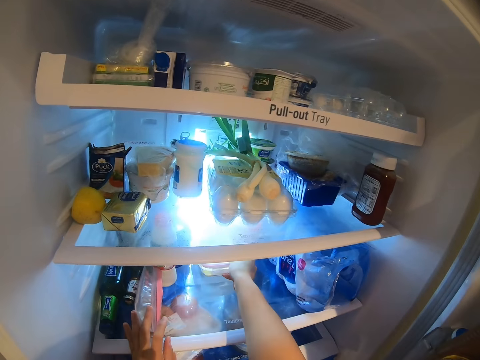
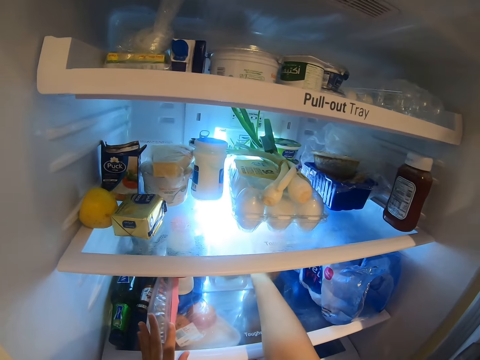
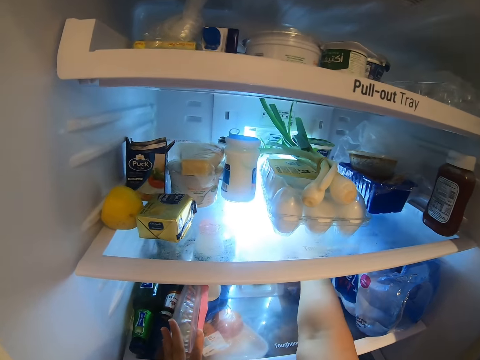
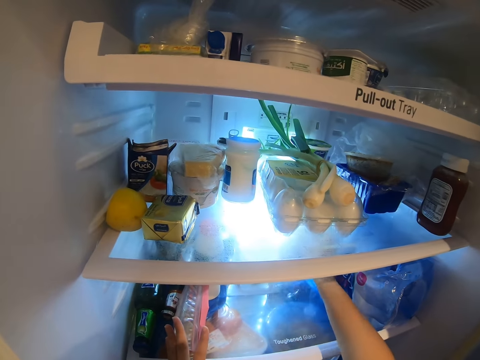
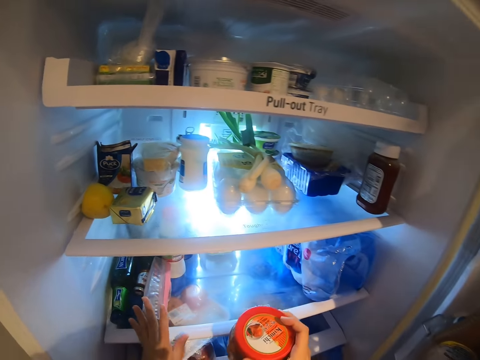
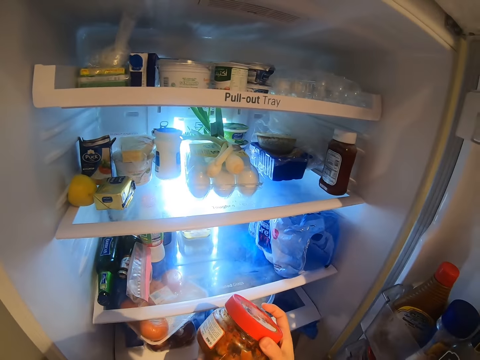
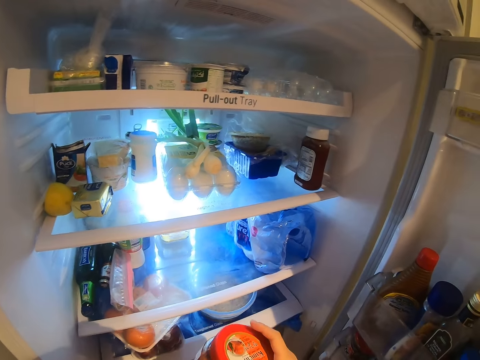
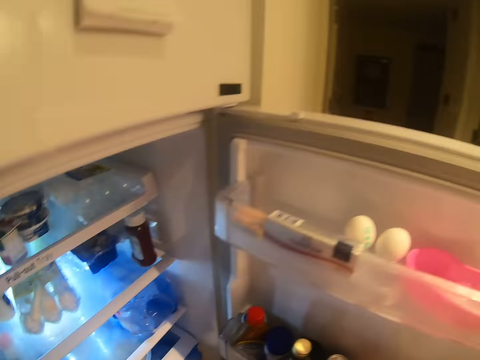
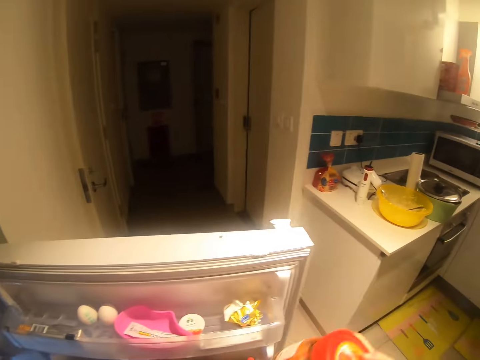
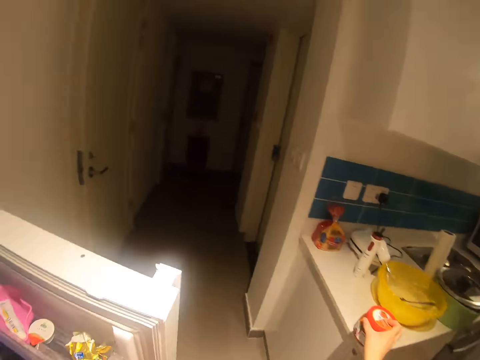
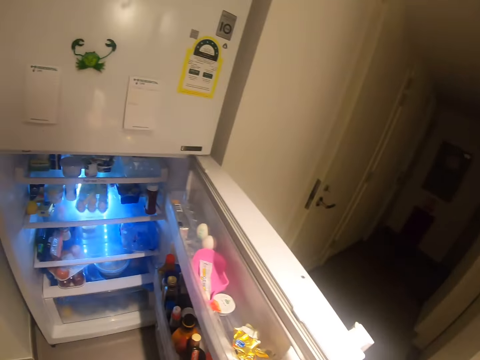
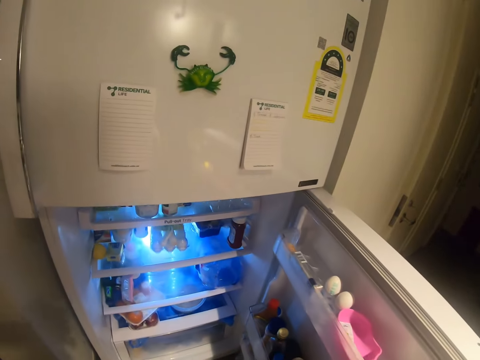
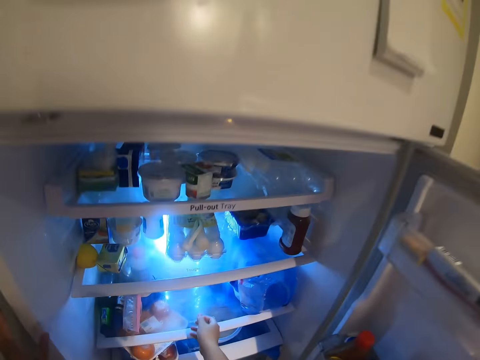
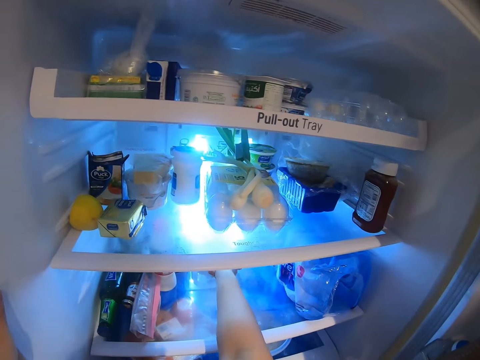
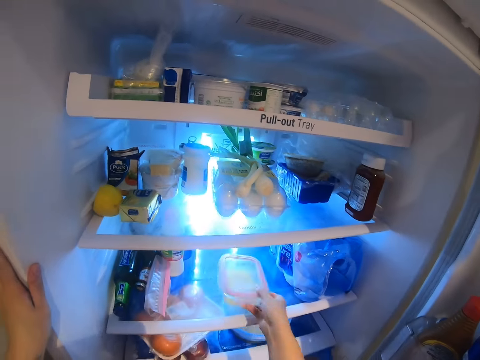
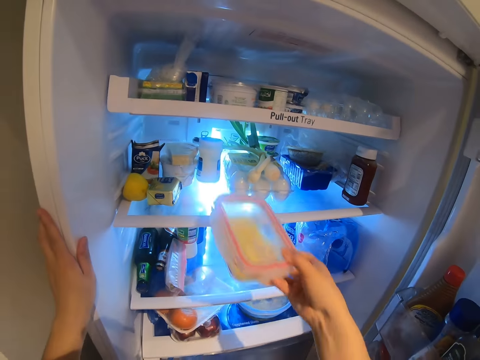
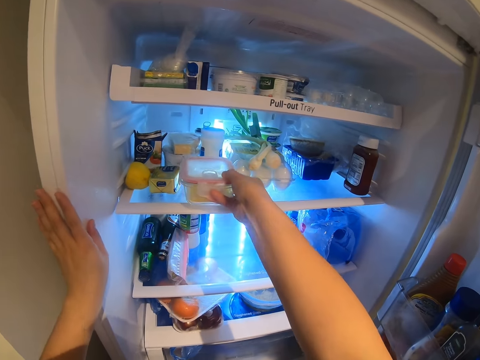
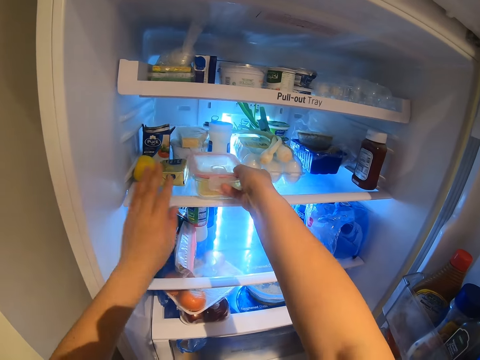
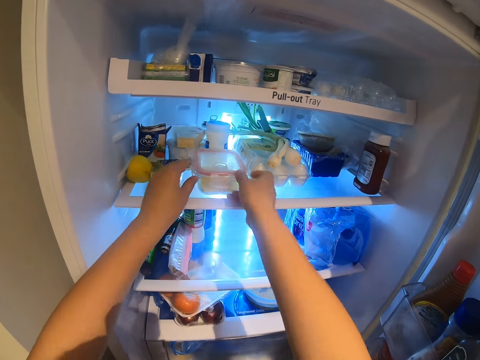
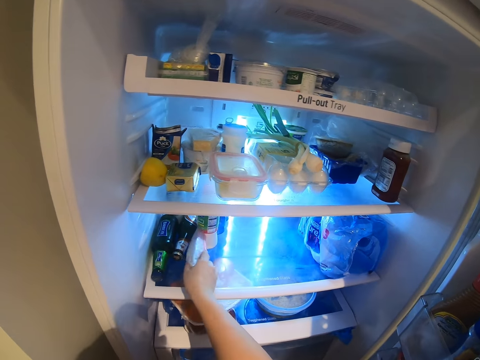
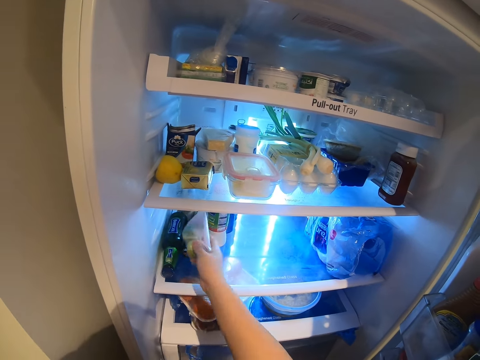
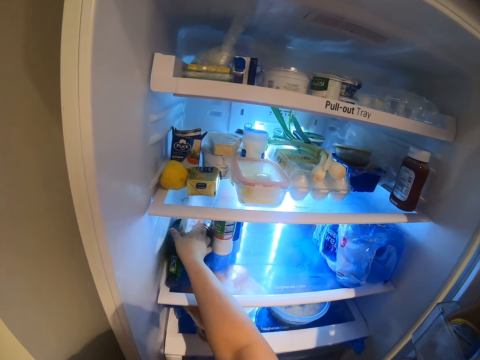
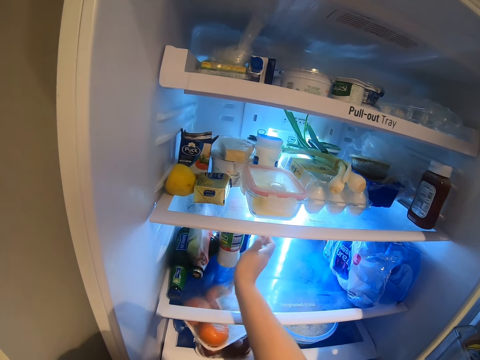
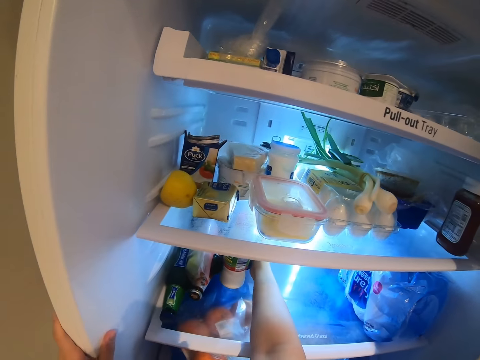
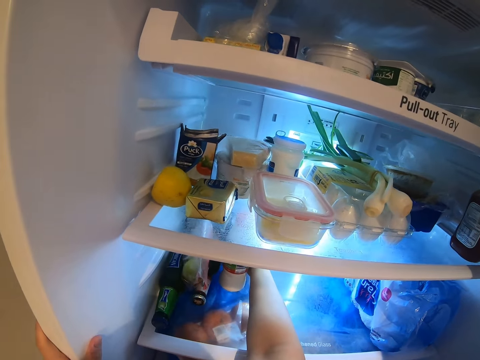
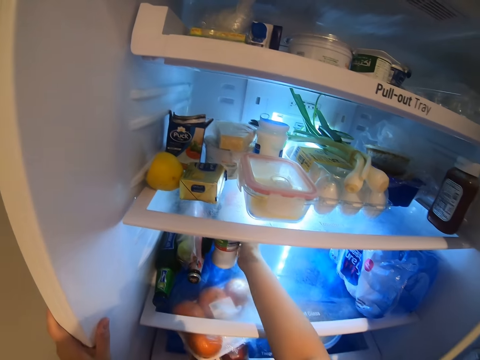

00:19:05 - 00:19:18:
The camera wearer picks a jar of berries or container from the fridge. They look at the container. They step backwards. They put the container on top of the shelf. They pick the container. They arrange the items in the fridge. They put the container on the shelf. They touch the container. They pick the packet. They put the packet on the fridge. They move the container.

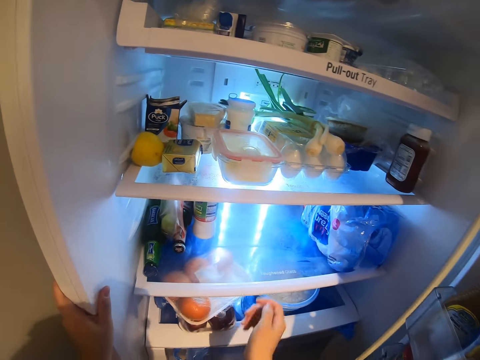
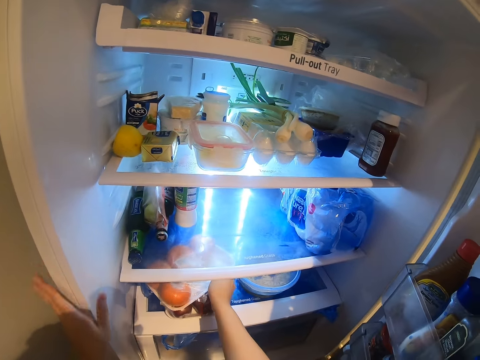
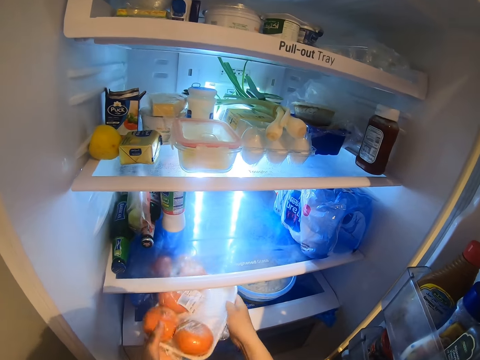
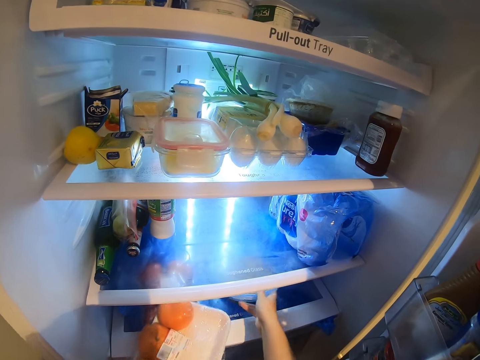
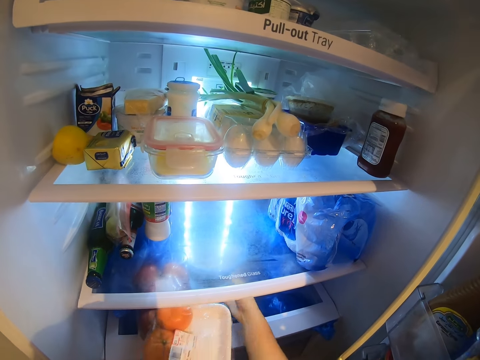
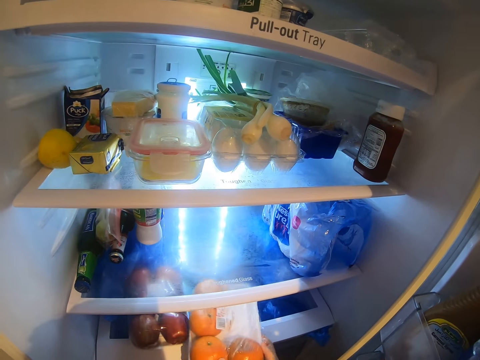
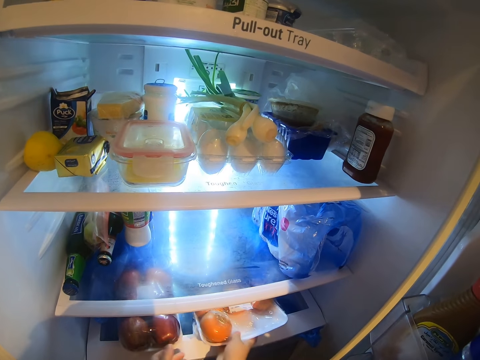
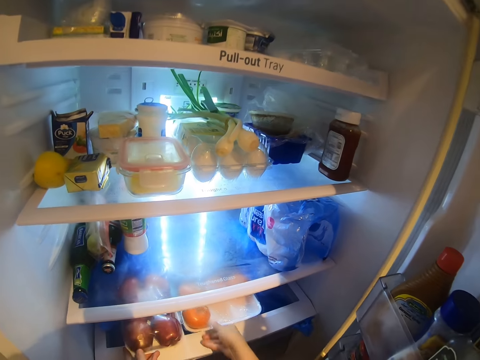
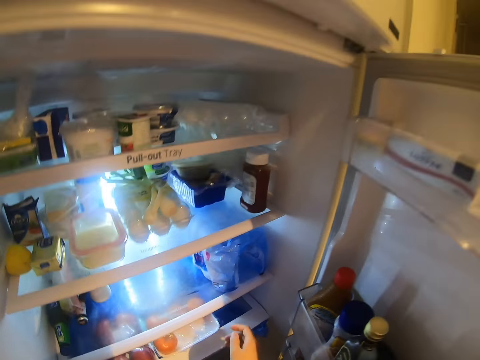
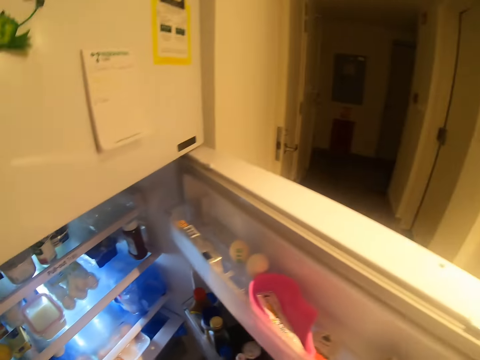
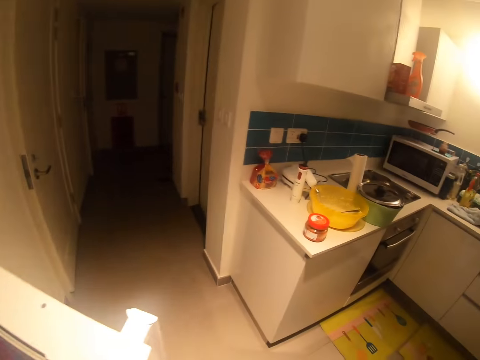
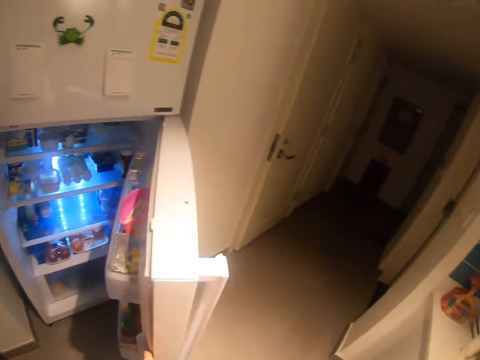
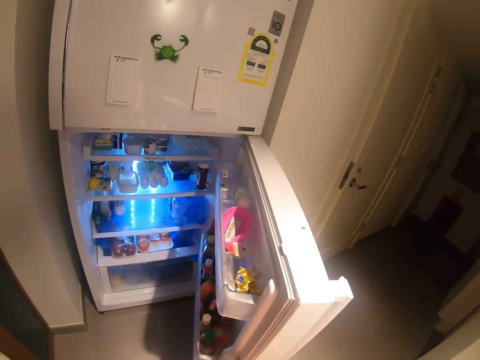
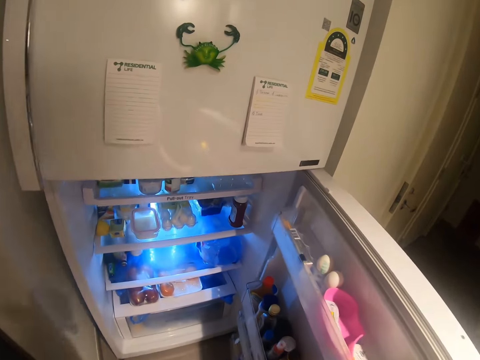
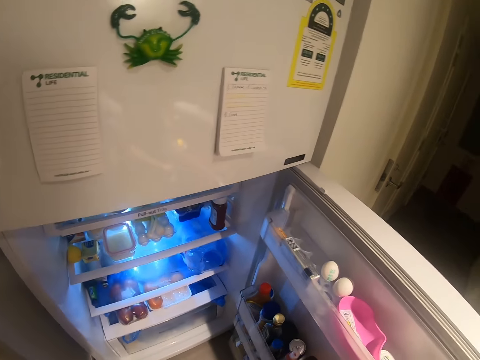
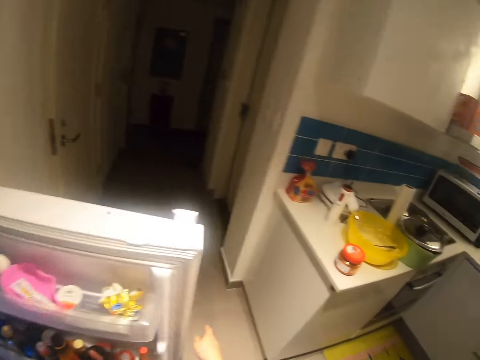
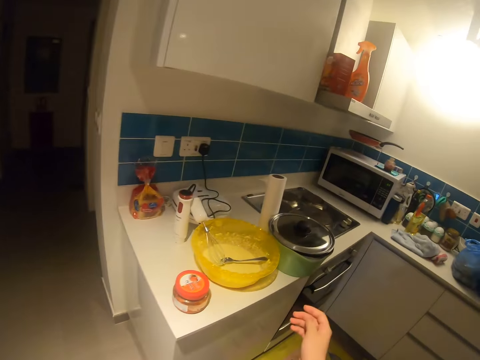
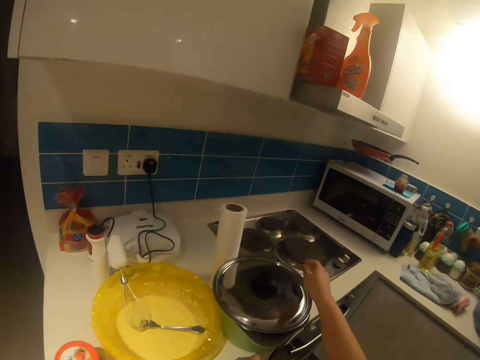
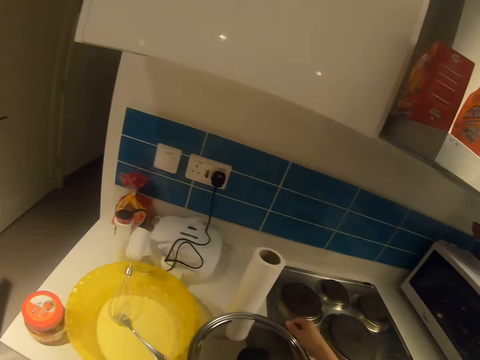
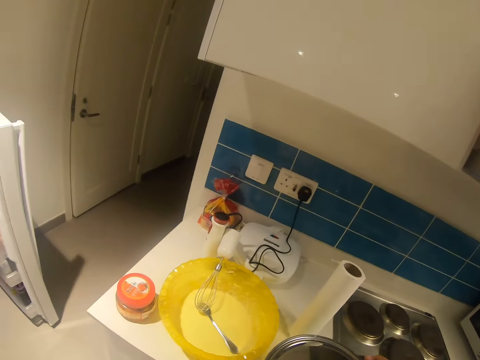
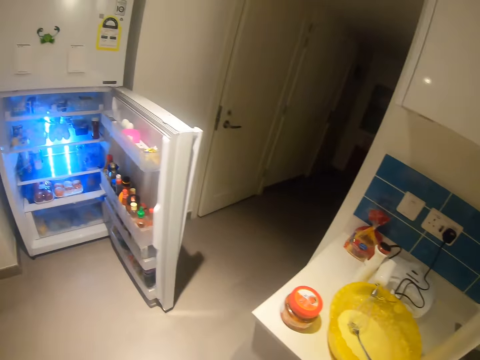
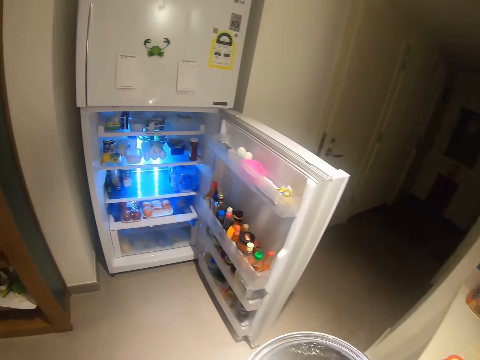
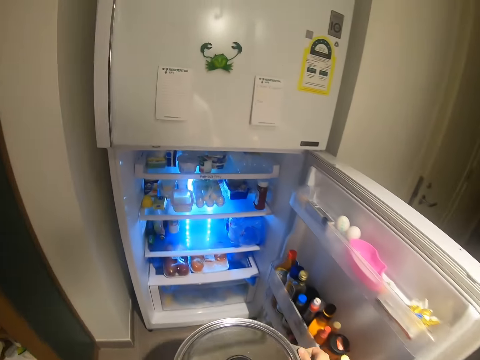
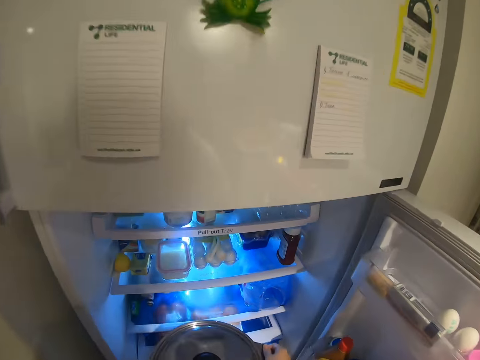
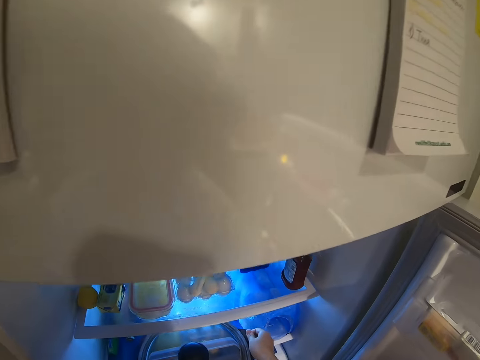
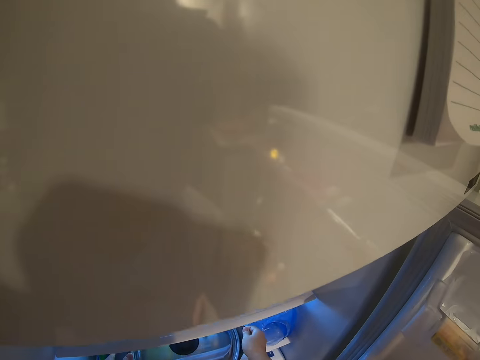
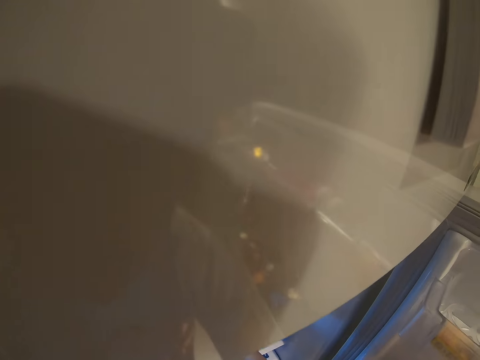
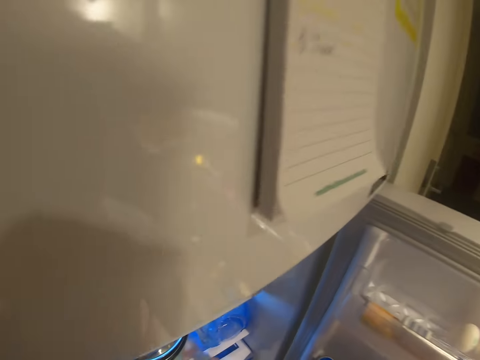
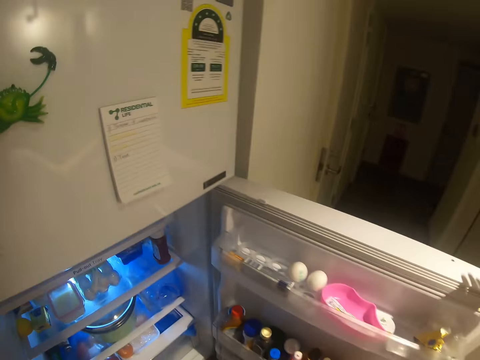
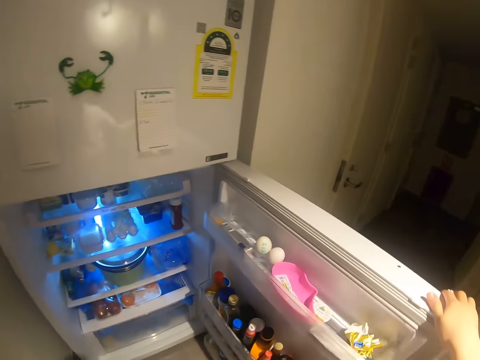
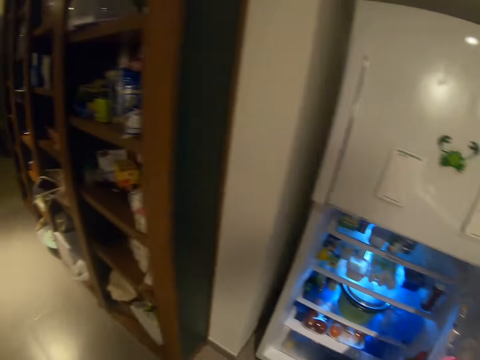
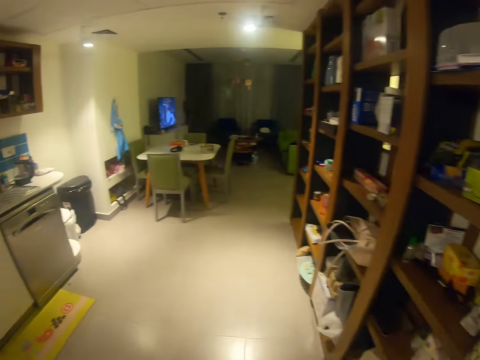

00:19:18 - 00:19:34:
The camera wearer picks the container. They pass the container to the left hand. They move the container. They pass the container to the right hand. They put the container on the fridge shelf. They step backward. They look in the fridge. They move towards the counter from the fridge. They pick the pot. They step forward. They put the pot in the fridge. They close the fridge.
